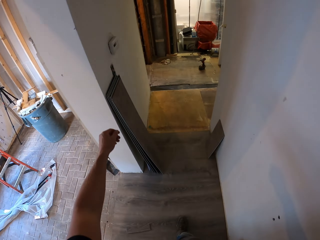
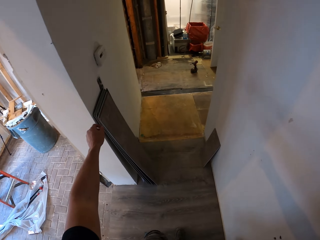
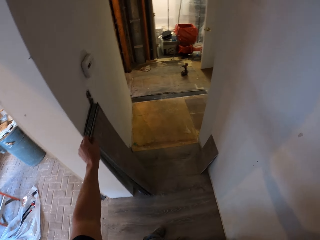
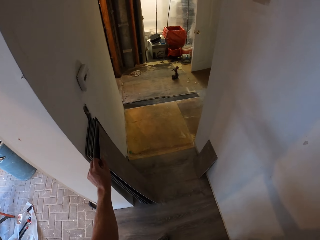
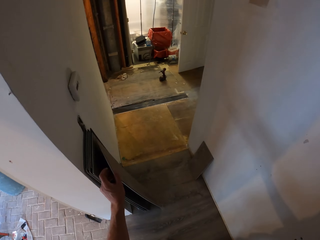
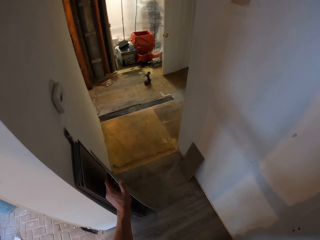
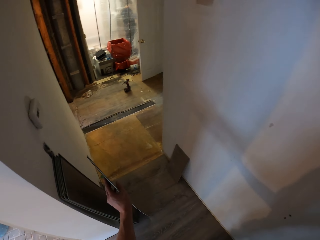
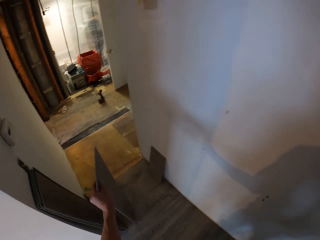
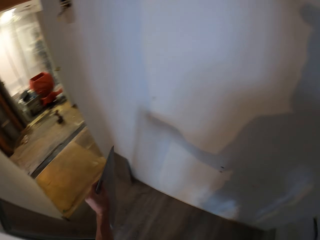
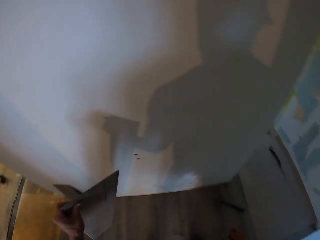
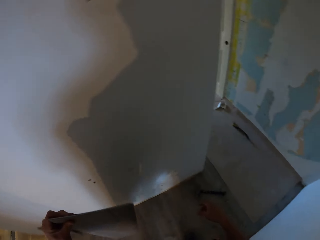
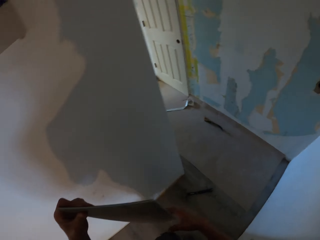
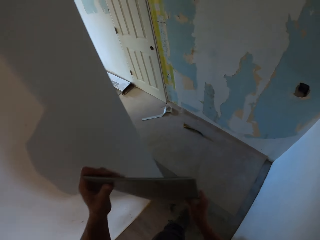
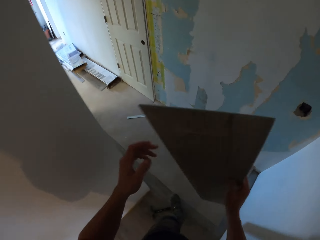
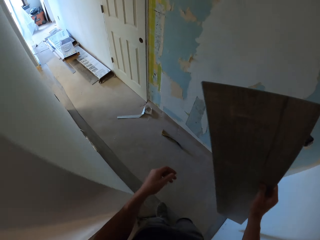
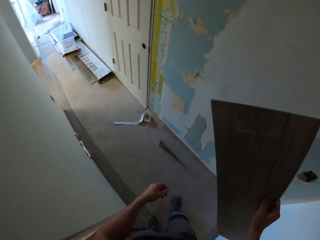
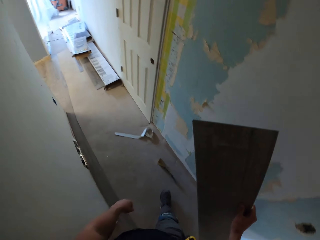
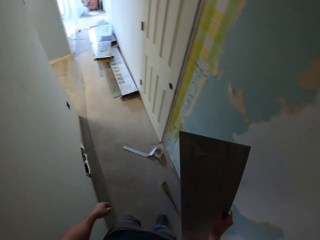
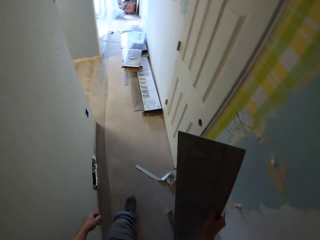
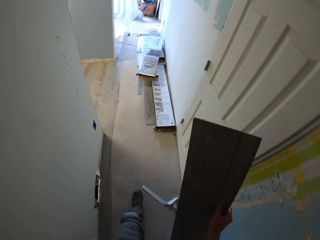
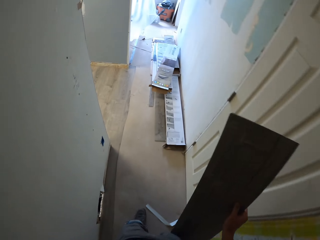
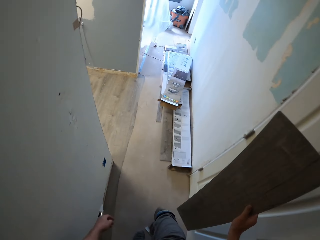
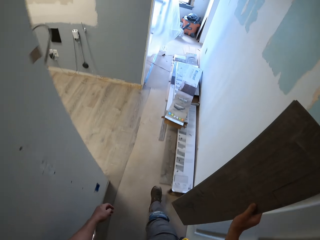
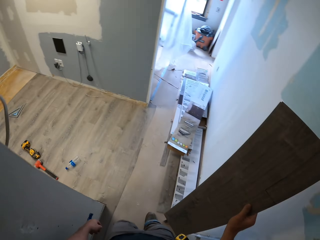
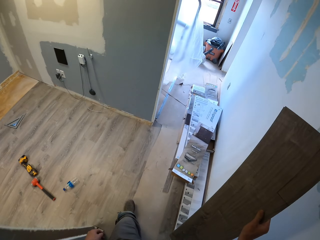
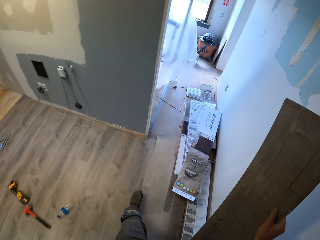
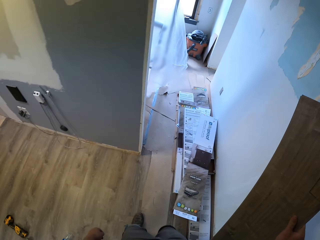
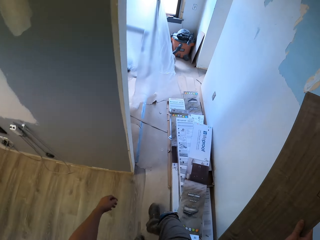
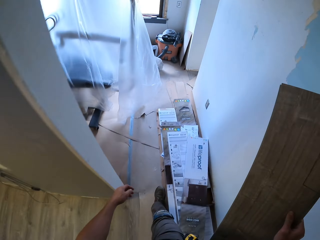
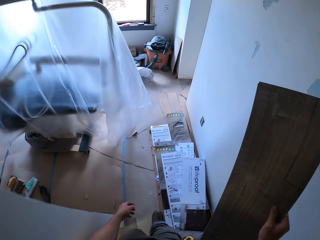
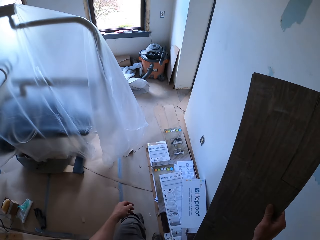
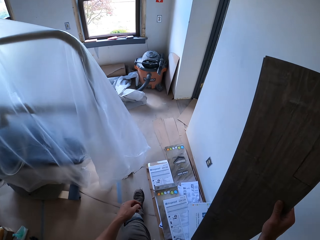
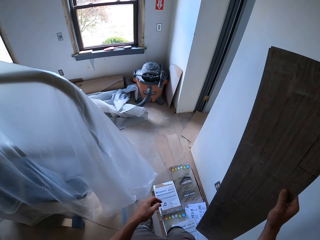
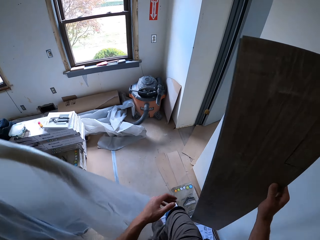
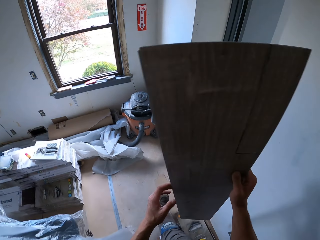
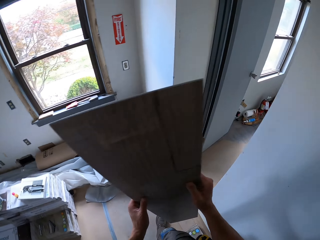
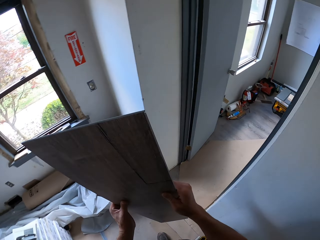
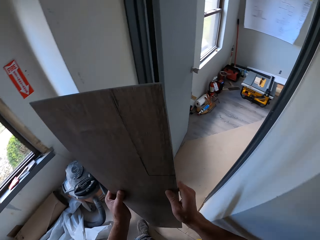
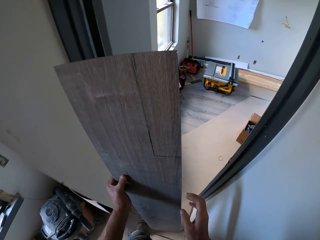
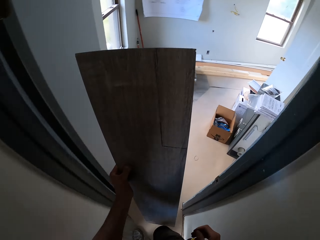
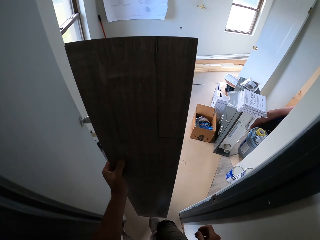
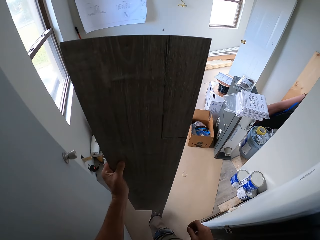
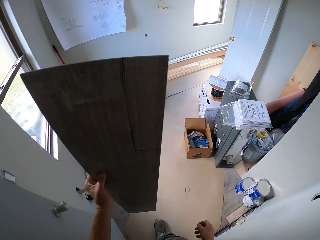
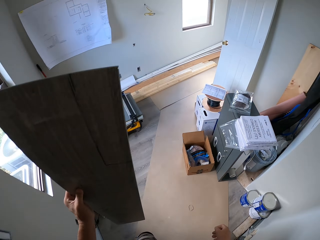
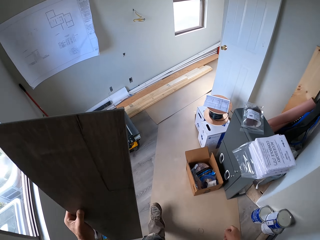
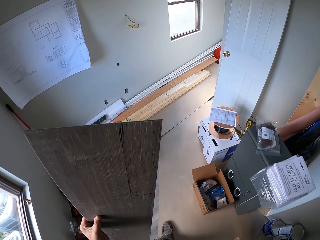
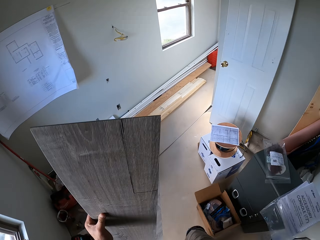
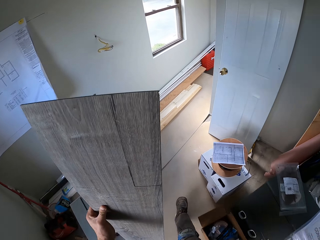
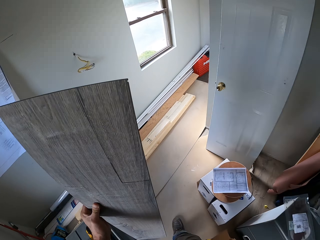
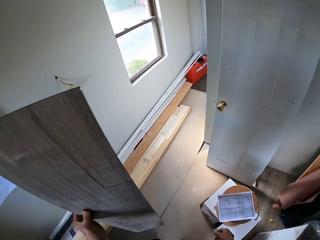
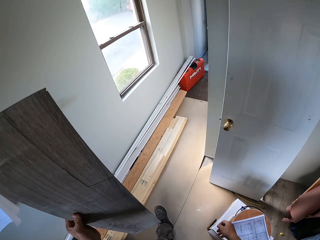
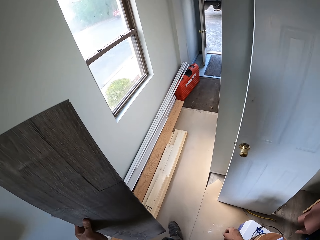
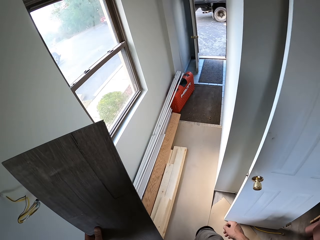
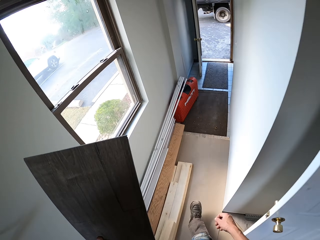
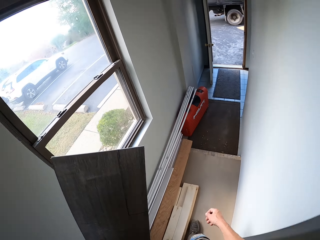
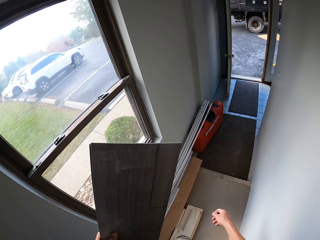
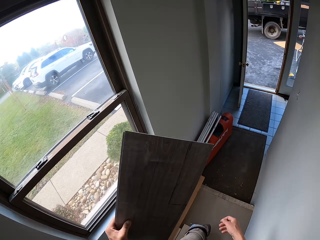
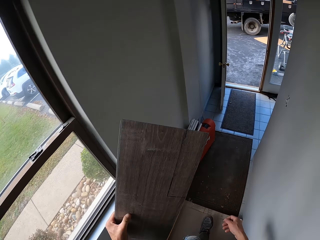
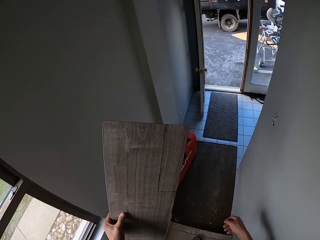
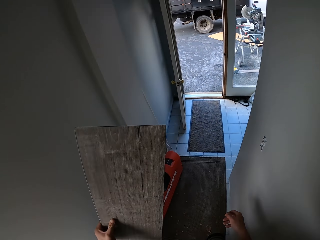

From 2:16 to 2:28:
The camera wearer takes the hard wood tile with the left hand. They move the tile to the right hand. They walk in the house. They walk out with the wood tile. They move the tile to the left hand. They walk in the house.

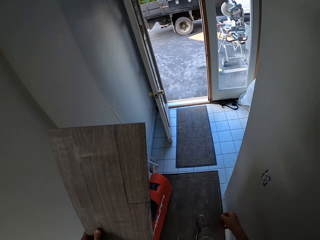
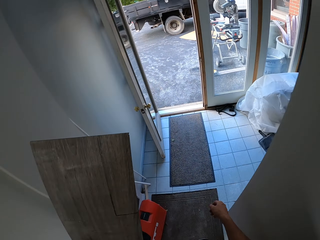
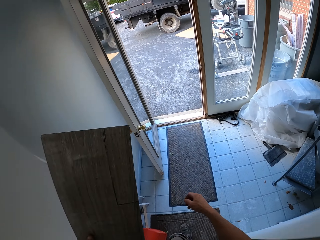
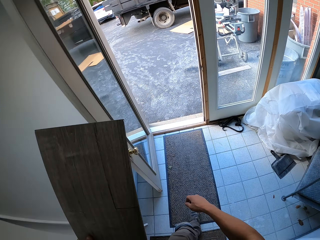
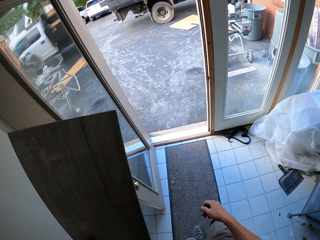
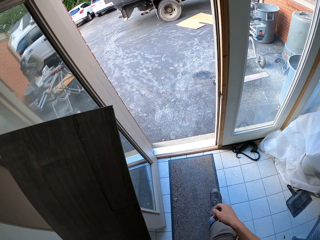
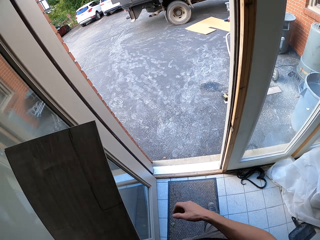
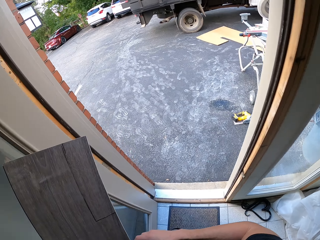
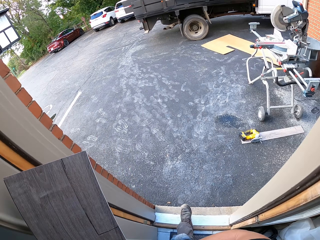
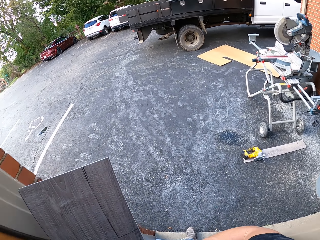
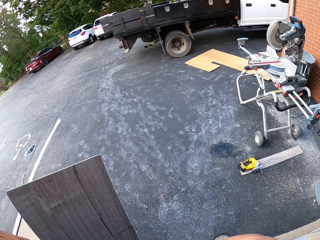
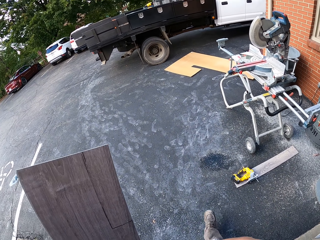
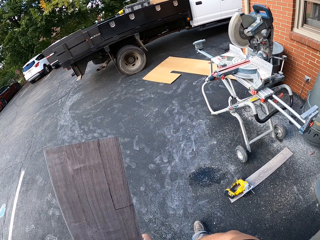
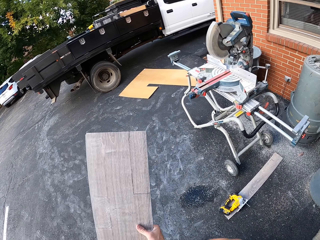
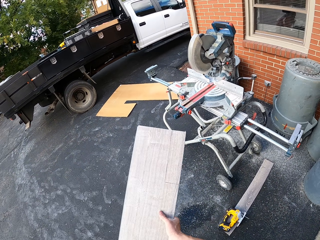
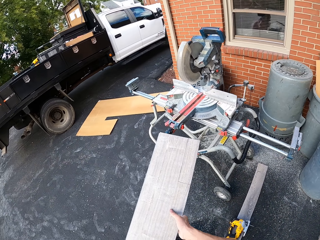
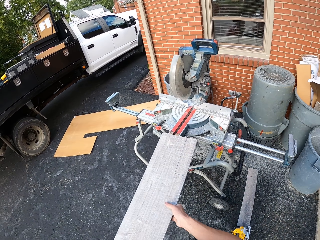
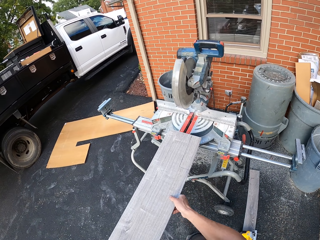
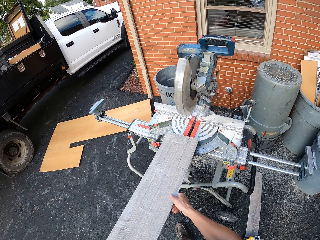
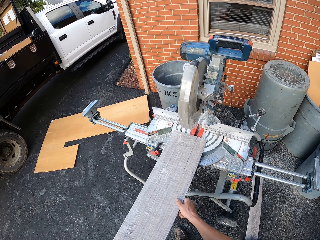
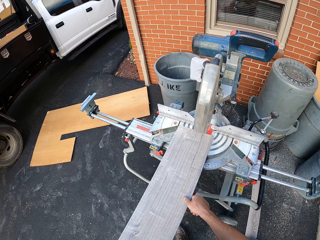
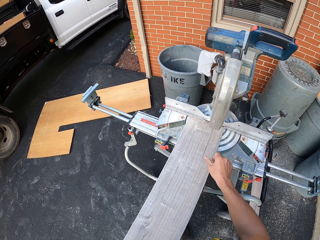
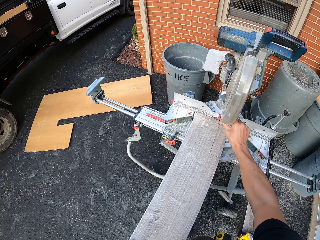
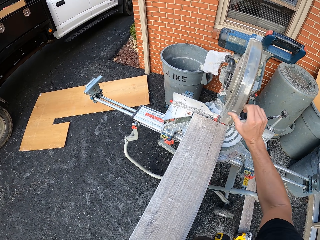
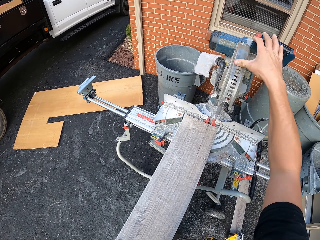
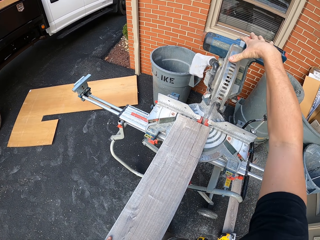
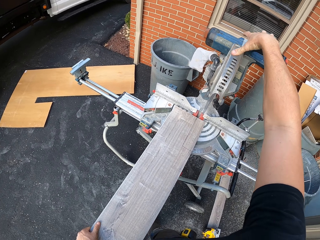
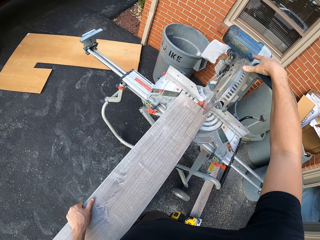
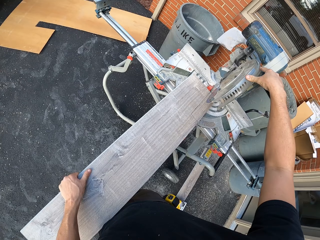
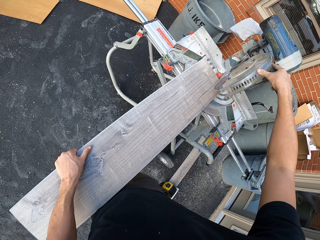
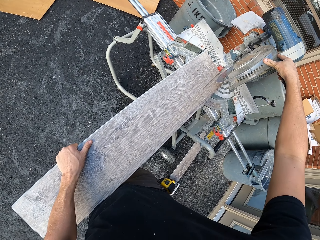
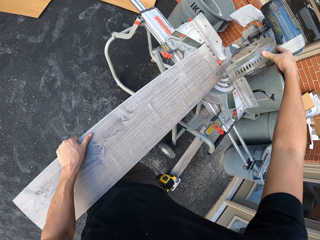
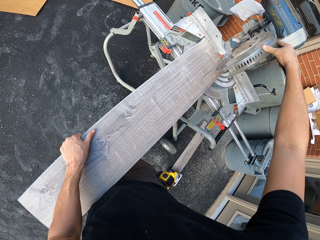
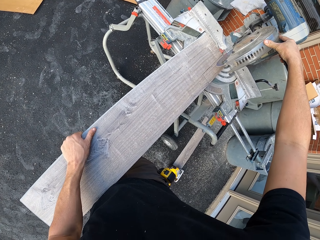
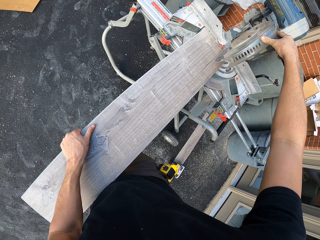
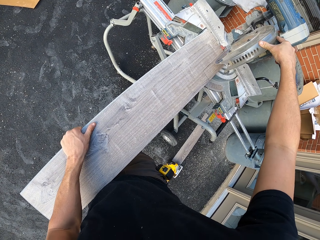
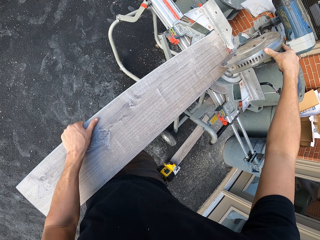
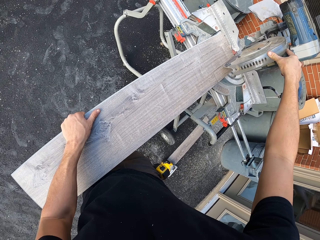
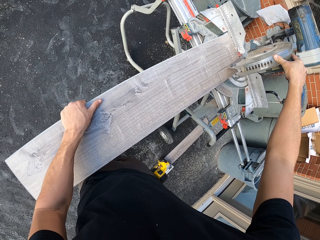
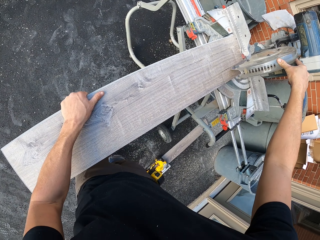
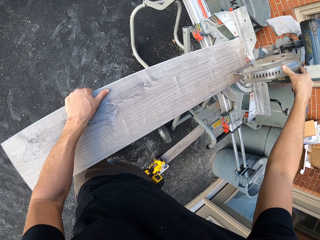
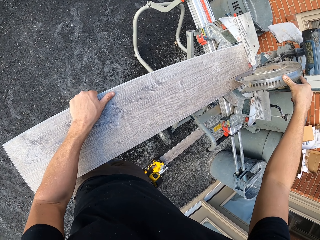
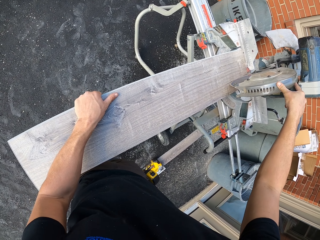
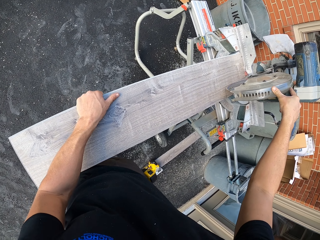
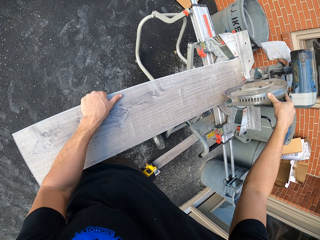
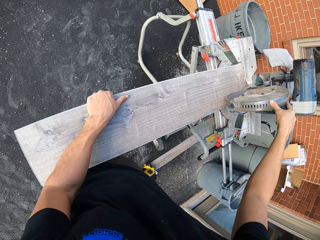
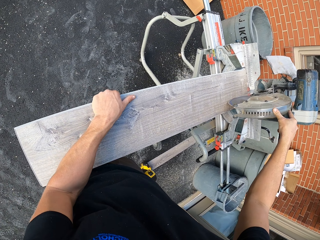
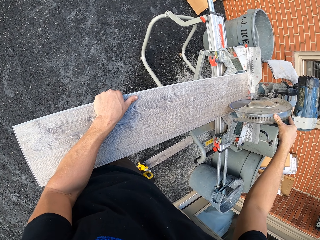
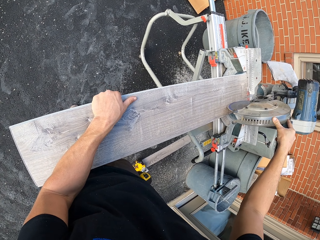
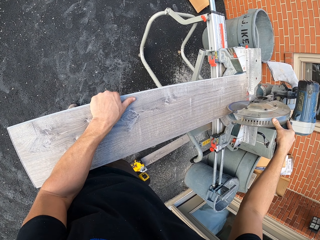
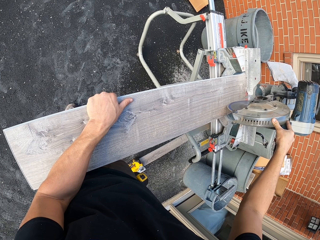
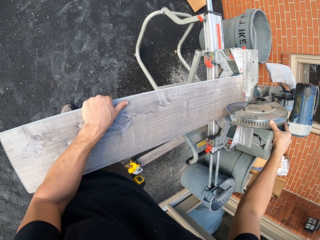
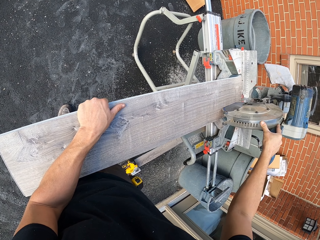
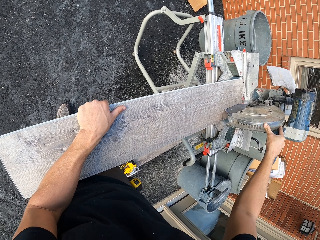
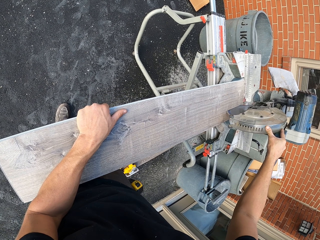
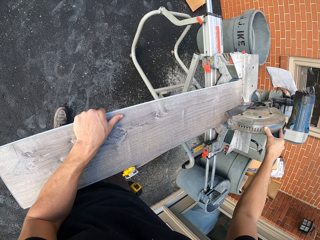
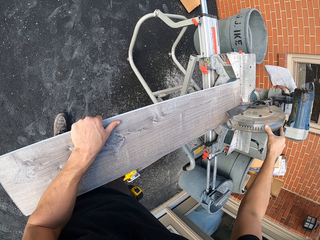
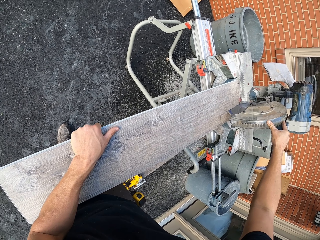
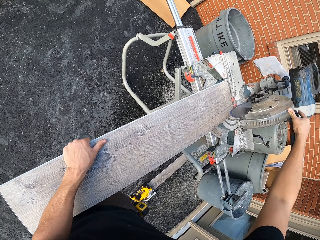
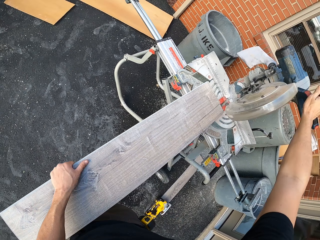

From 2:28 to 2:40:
The camera wearer moves the tile to the right hand. They put the tile on the wet tile saw. They open the wet tile saw cover. They hold the wet tile saw with the right hand. They cut a piece of the tile using the wet tile saw.
